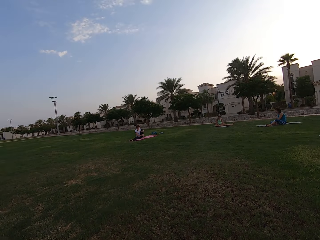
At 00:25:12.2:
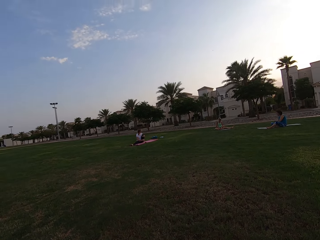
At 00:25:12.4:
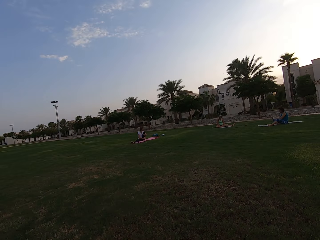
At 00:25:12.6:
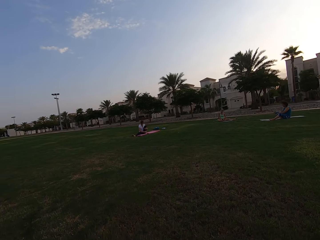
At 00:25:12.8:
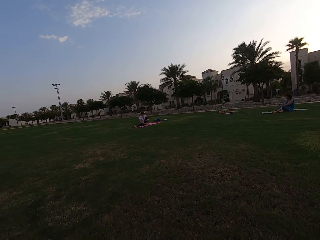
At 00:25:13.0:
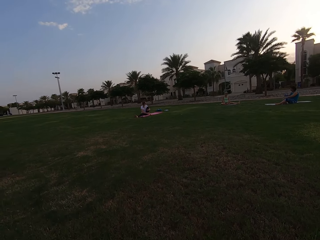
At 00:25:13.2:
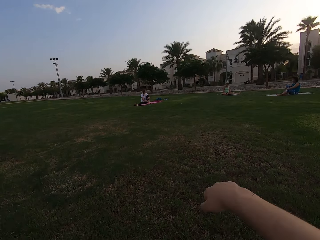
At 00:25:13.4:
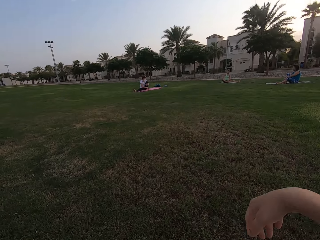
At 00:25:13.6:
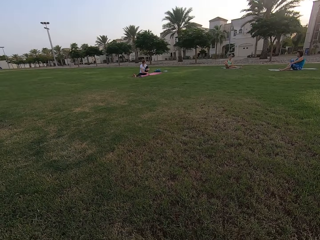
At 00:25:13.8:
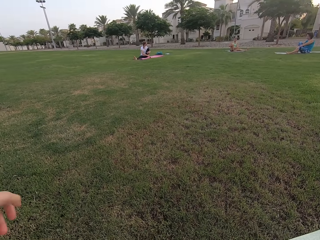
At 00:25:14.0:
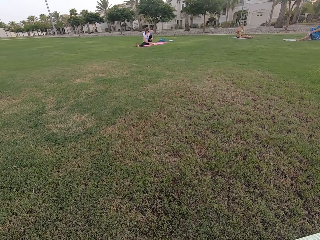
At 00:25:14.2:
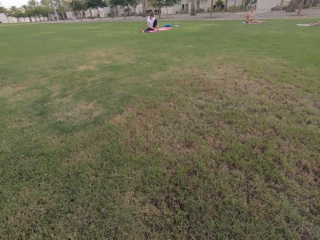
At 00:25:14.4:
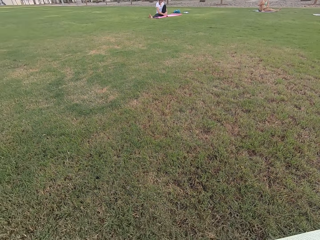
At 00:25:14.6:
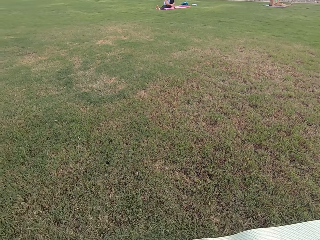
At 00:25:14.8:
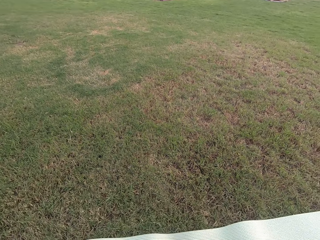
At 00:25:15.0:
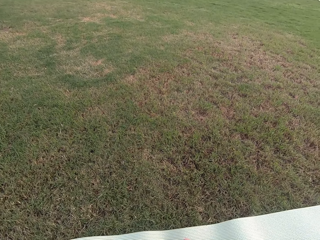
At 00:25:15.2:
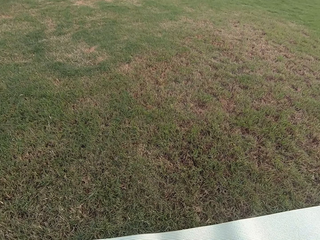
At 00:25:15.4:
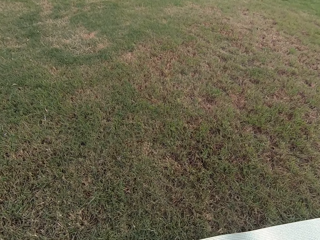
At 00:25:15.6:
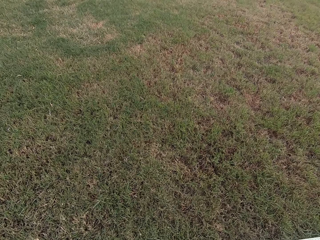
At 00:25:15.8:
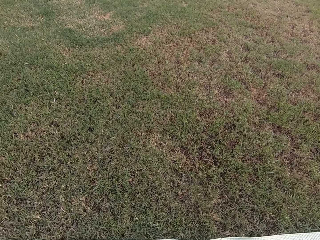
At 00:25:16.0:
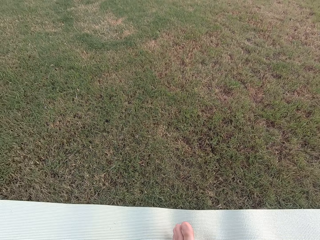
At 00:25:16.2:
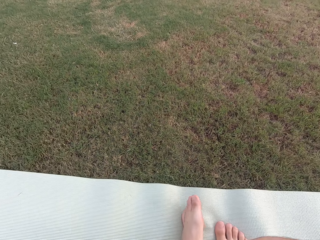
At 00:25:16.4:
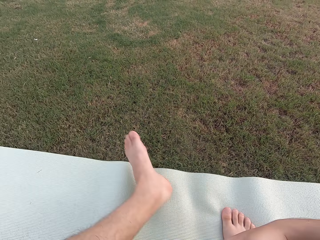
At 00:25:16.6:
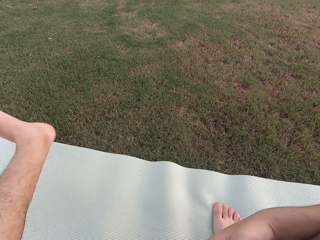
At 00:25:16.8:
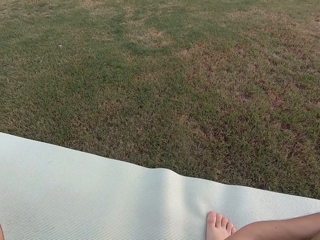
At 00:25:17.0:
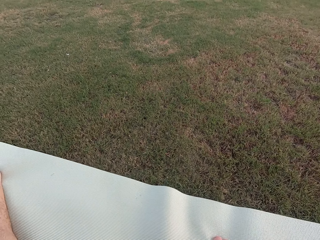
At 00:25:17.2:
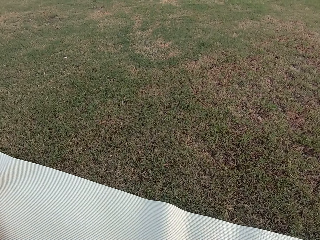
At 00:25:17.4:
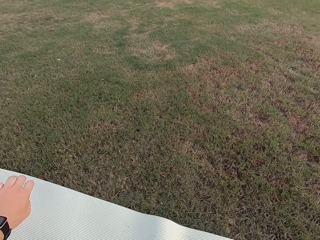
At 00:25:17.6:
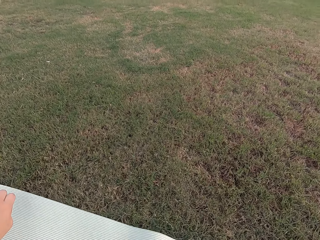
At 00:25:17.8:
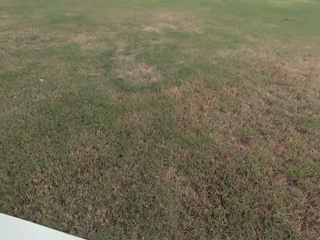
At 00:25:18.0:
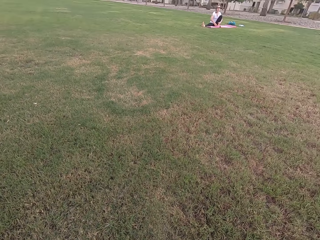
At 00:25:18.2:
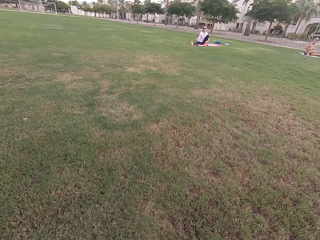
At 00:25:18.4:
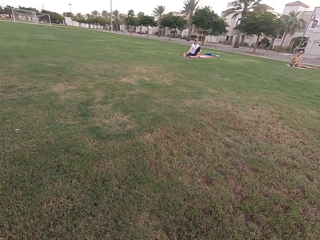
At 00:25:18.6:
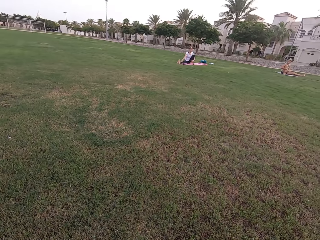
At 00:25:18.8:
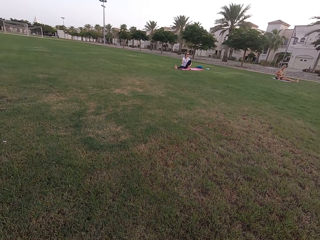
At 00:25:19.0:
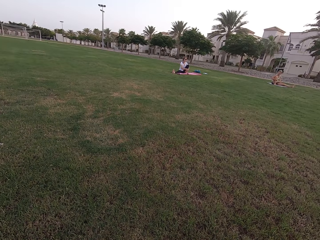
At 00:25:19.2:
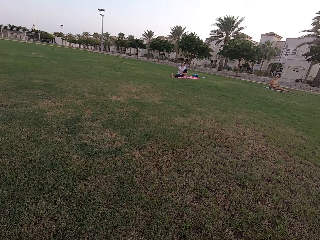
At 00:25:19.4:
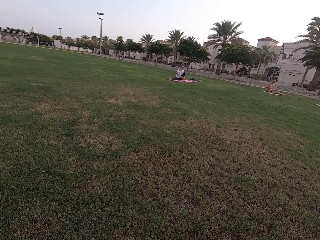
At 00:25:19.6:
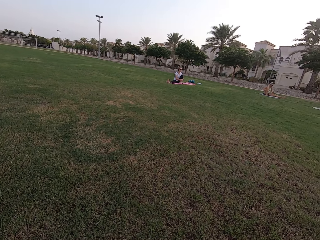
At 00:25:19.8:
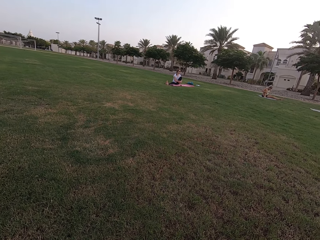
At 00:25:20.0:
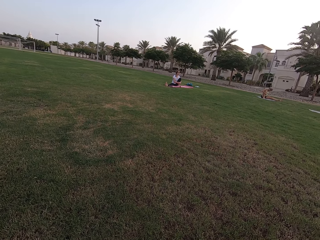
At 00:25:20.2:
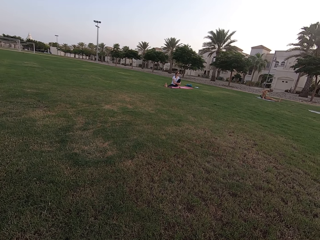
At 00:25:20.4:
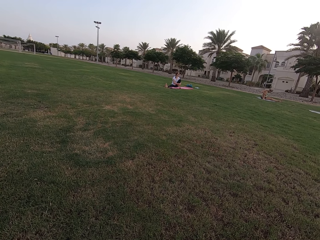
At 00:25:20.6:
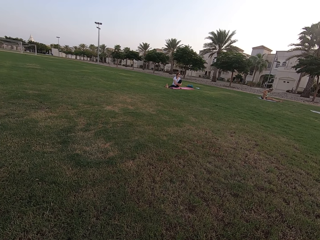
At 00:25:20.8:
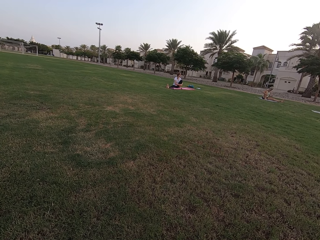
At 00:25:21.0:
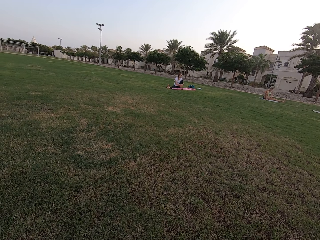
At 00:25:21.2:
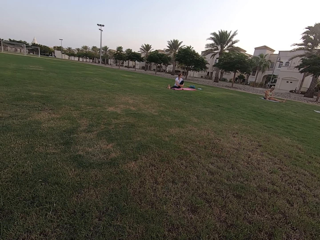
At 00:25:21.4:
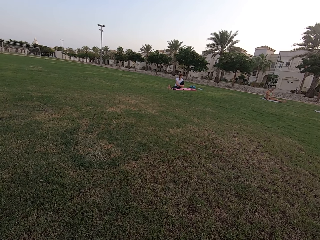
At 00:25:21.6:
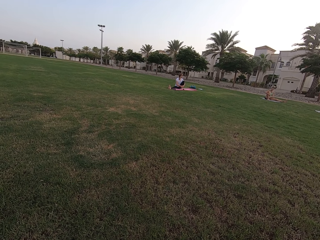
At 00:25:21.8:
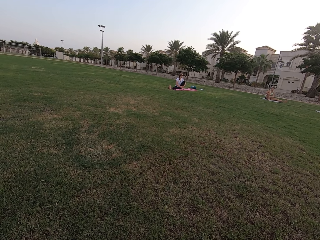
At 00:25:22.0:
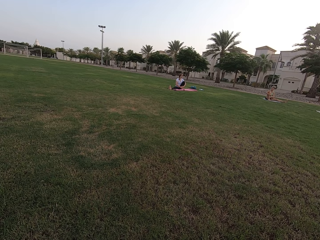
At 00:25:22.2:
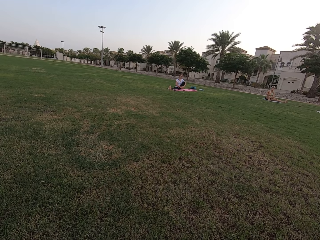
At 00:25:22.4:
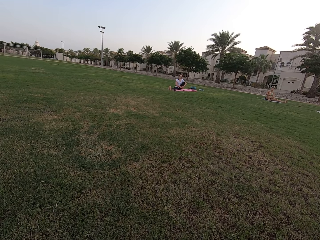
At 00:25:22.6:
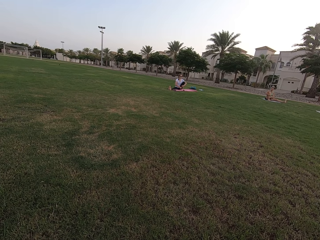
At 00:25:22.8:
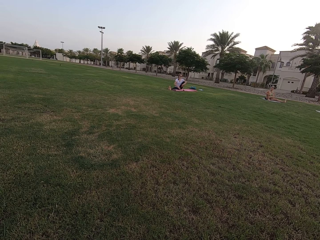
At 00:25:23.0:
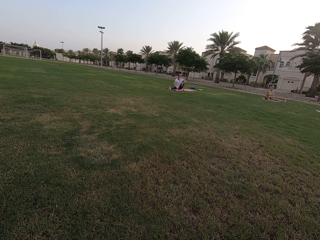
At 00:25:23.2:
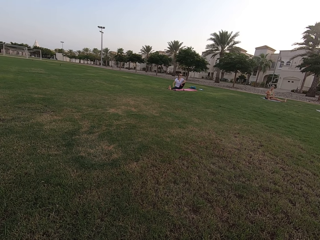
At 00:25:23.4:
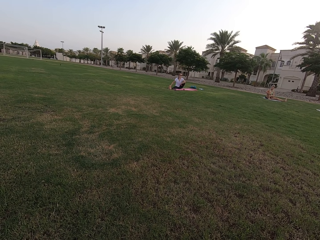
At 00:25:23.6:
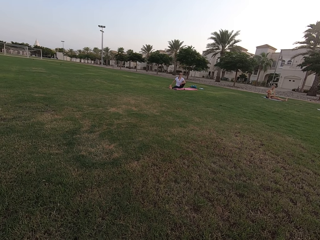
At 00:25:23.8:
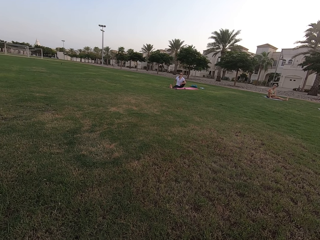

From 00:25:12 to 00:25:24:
The camera wearer moves his right hand. He looks around the field. He moves his left leg to the left side. The camera wearer and five people stretch their legs. He stares at three of the people.

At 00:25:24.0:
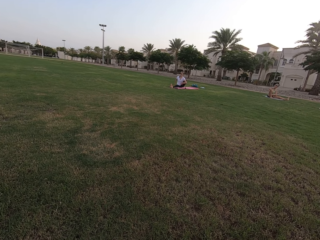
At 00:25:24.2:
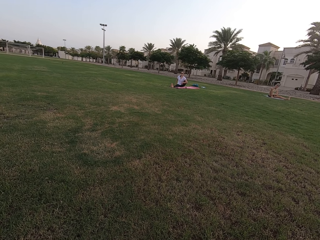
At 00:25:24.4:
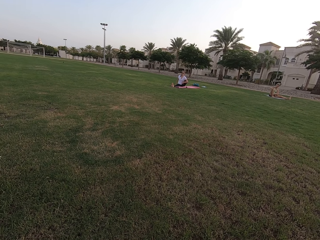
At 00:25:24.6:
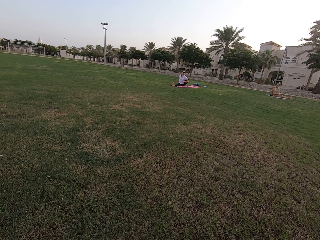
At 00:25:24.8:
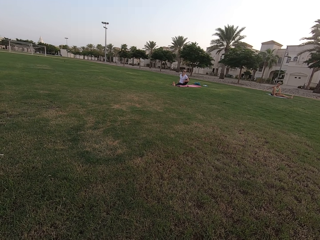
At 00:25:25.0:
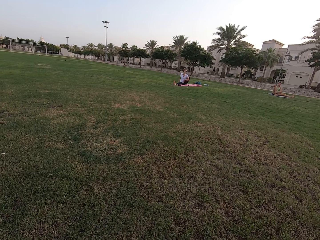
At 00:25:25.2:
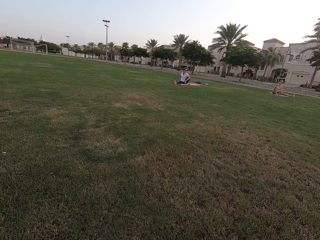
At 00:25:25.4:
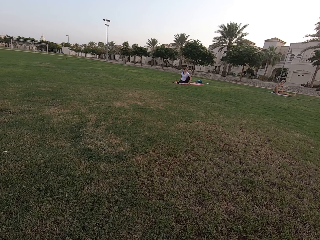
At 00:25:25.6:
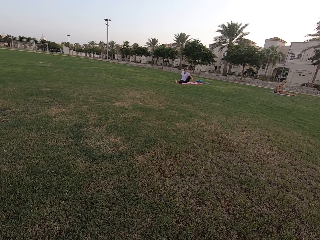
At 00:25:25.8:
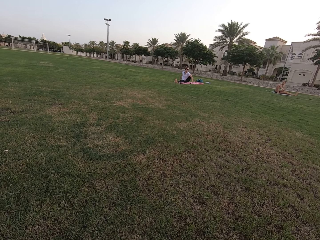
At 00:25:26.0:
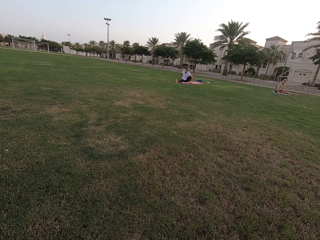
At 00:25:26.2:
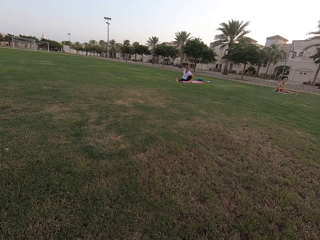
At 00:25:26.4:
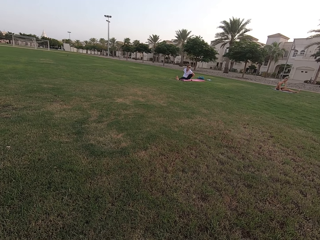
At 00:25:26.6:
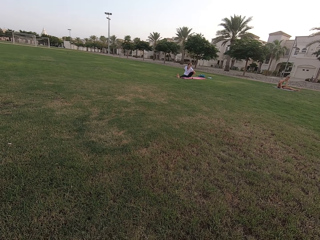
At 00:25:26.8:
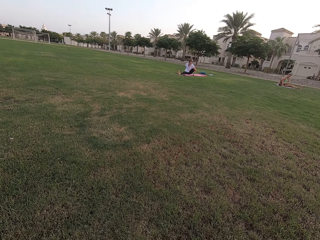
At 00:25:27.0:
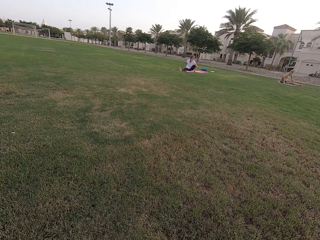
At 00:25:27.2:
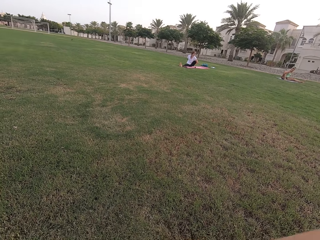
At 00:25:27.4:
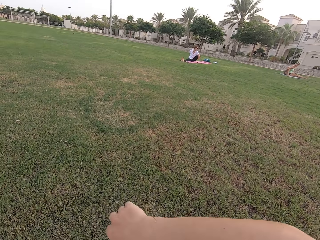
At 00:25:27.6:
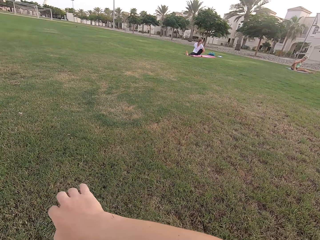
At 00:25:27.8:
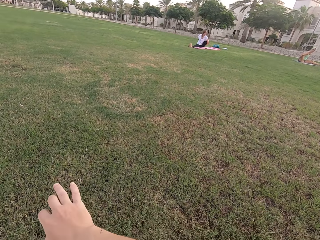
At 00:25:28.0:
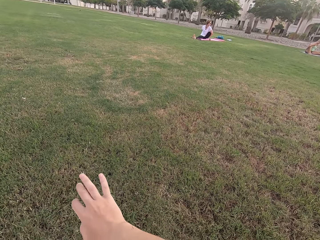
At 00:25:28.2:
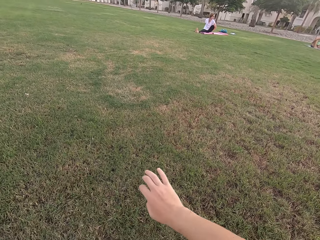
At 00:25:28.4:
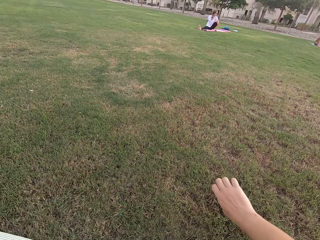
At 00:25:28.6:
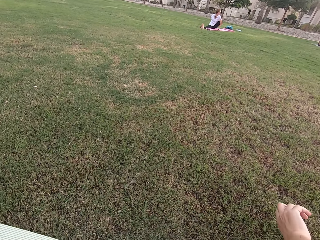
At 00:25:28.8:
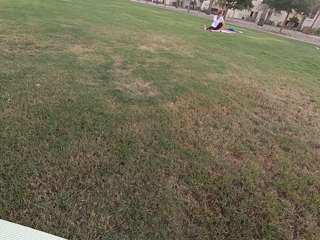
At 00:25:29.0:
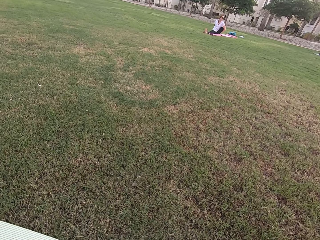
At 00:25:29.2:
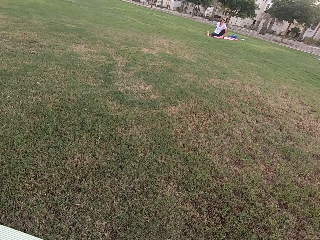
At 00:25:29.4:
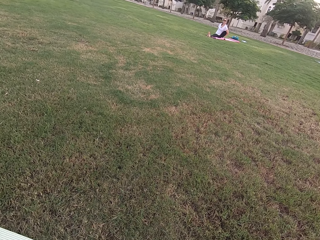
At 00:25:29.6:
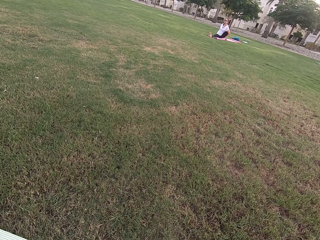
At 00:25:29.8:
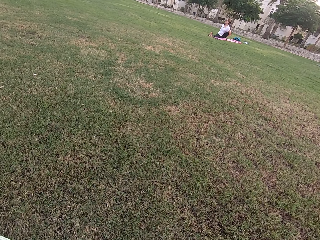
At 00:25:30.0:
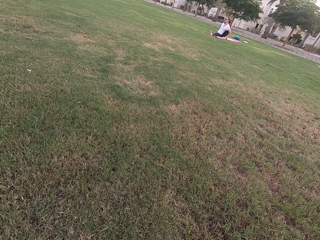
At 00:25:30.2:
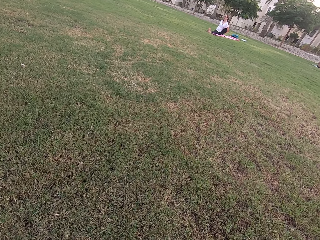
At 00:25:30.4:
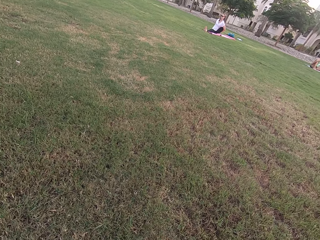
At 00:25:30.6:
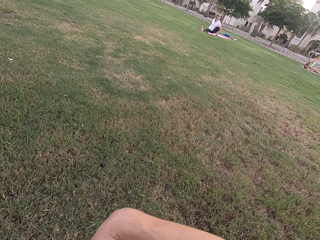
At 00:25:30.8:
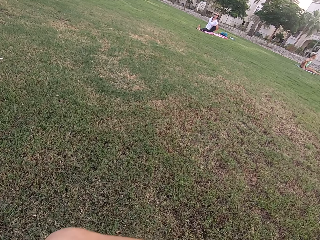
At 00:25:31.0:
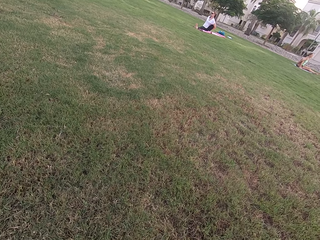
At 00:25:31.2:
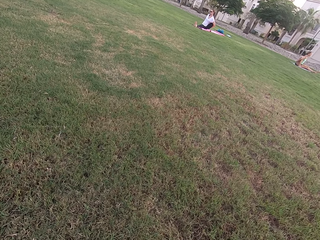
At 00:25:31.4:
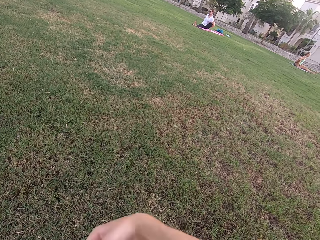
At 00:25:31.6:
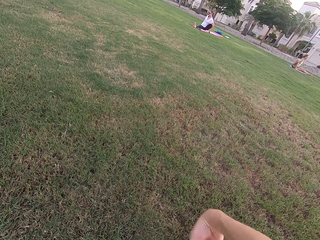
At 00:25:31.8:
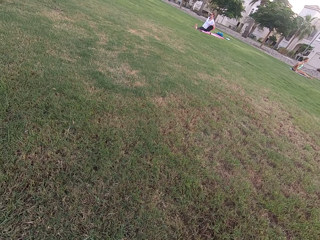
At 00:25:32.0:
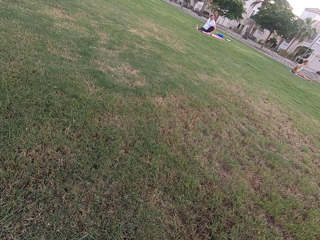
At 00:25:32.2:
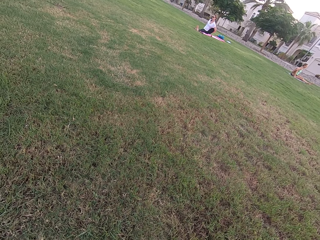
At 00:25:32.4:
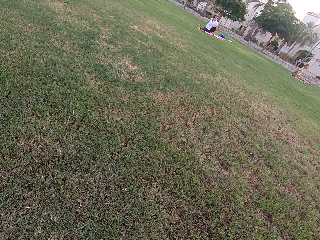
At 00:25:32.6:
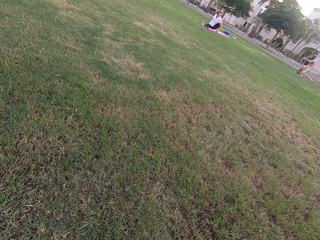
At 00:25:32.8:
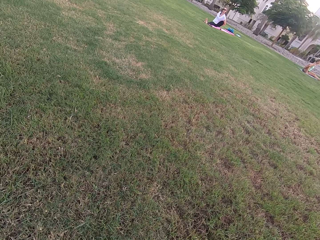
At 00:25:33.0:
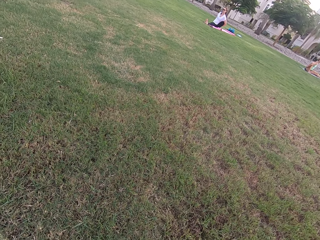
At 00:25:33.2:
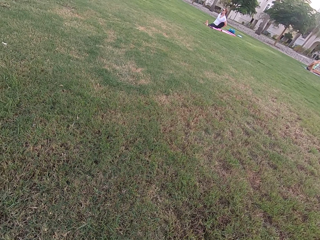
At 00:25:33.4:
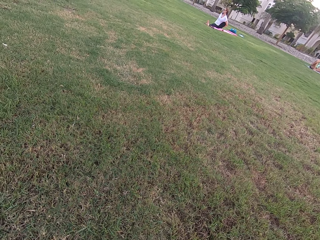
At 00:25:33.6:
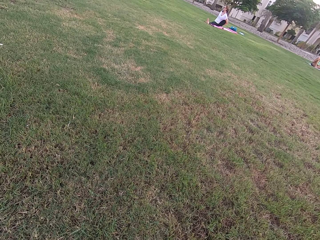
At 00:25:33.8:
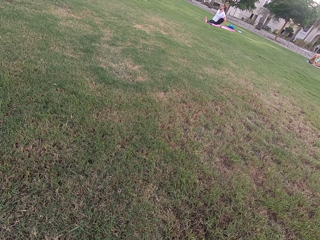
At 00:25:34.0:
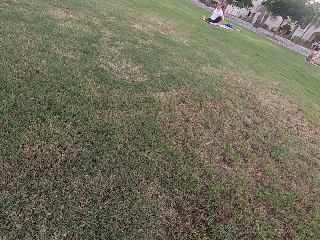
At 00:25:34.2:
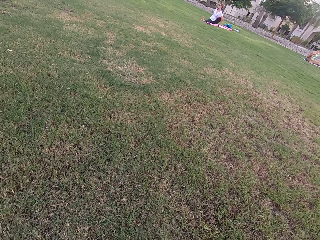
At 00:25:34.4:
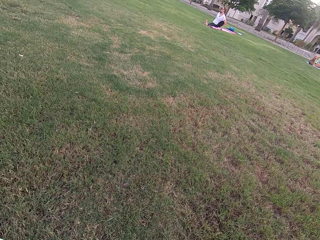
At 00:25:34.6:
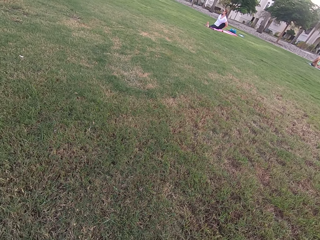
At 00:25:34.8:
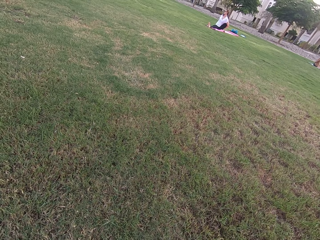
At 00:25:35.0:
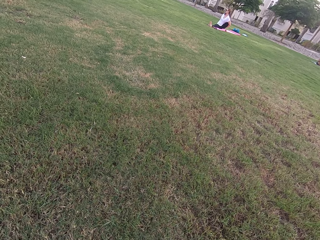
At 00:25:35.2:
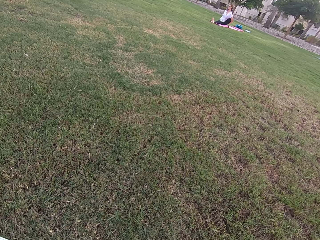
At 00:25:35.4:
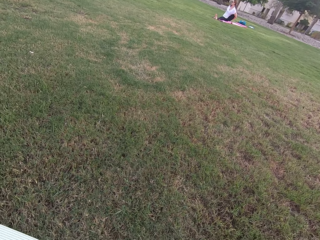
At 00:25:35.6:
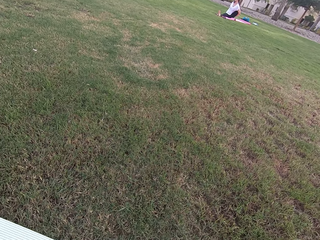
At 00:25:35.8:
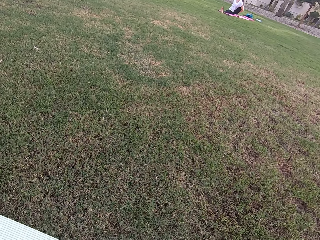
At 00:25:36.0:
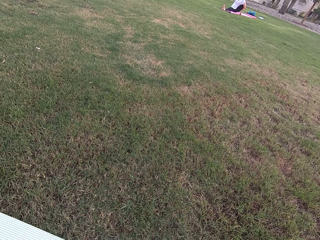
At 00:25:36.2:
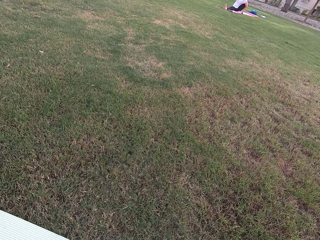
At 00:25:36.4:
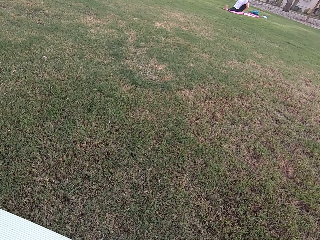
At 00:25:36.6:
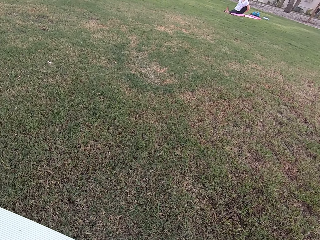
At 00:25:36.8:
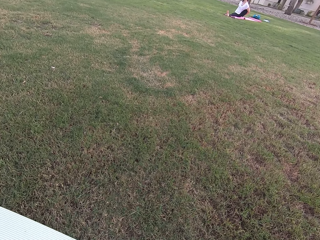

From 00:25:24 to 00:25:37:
The camera wearer moves his right hand. He stares at two people.
